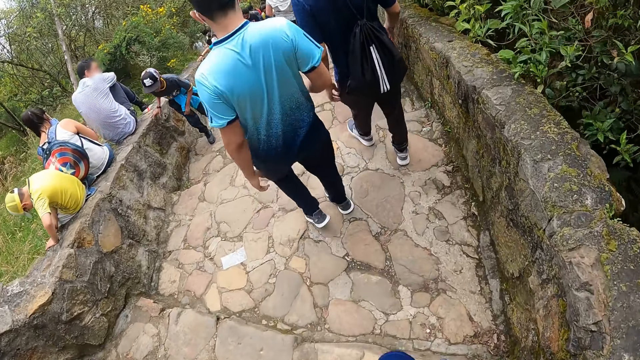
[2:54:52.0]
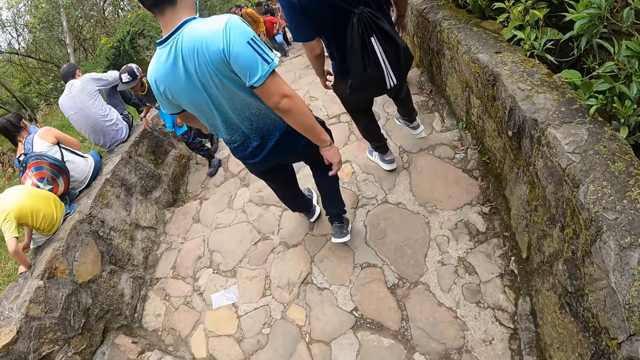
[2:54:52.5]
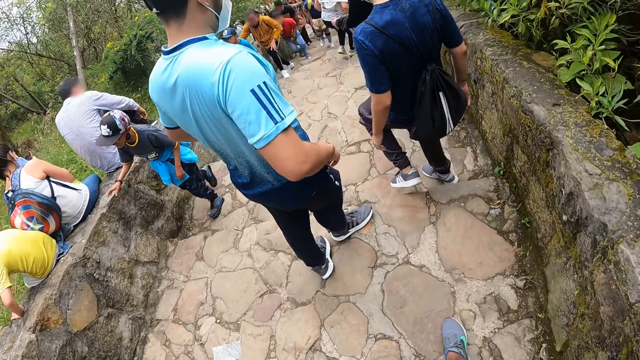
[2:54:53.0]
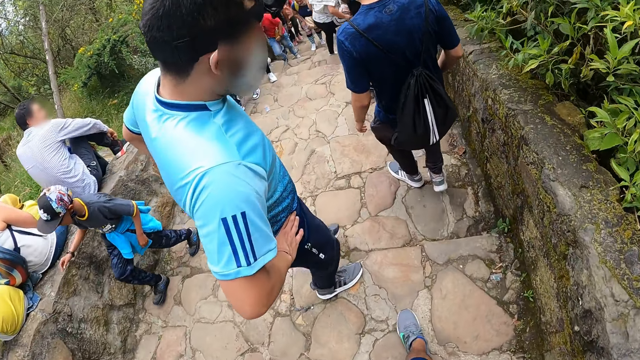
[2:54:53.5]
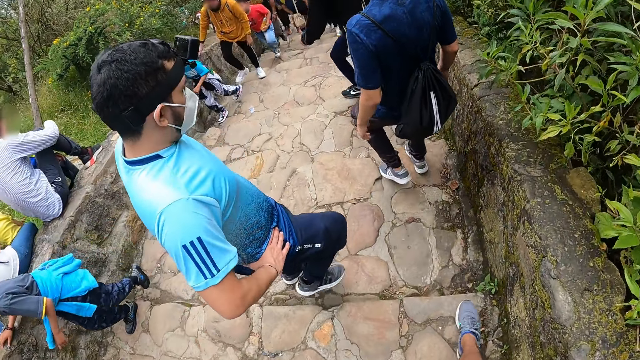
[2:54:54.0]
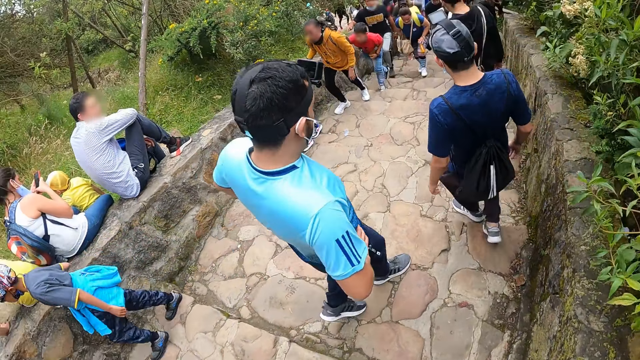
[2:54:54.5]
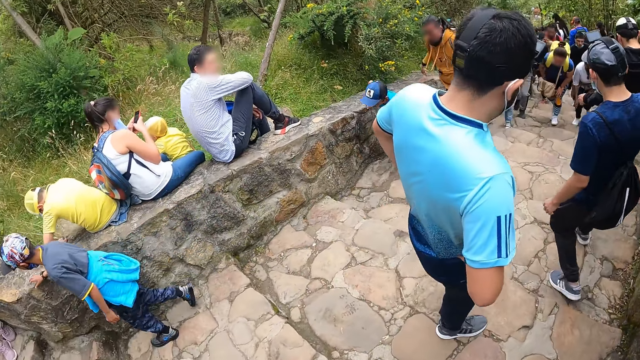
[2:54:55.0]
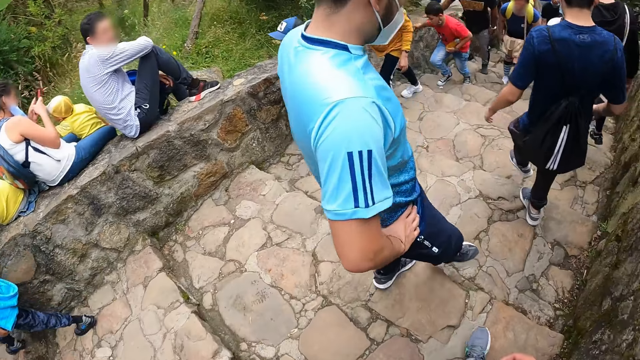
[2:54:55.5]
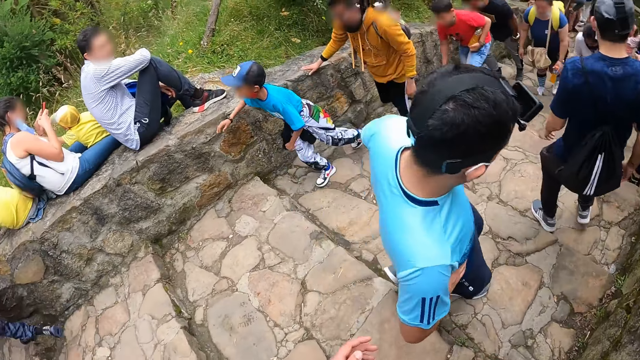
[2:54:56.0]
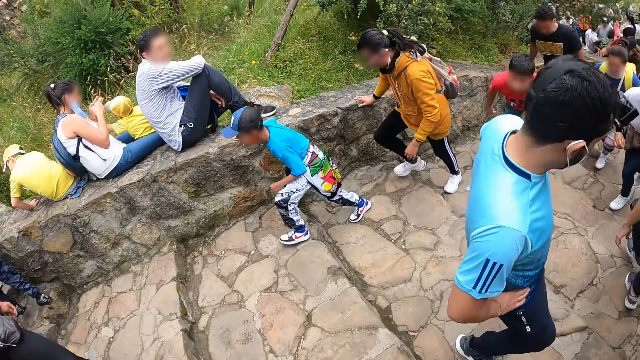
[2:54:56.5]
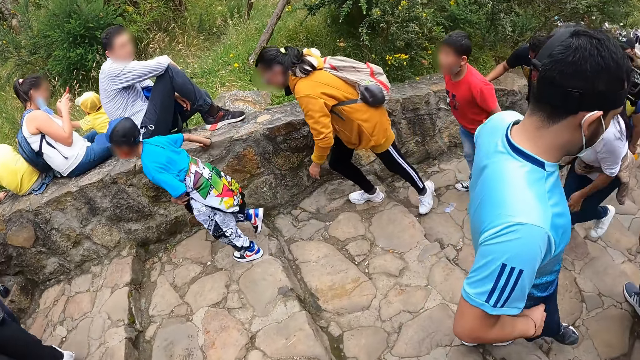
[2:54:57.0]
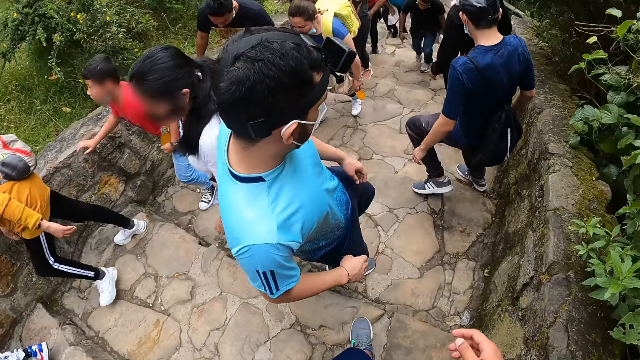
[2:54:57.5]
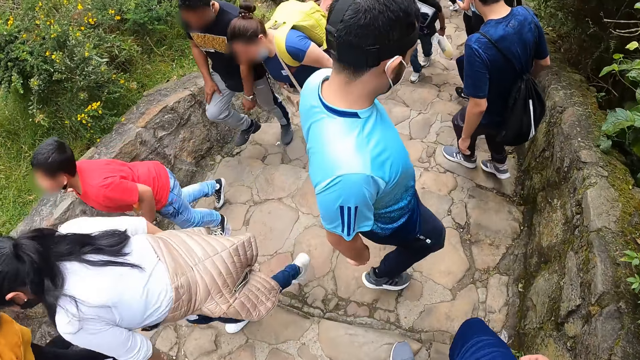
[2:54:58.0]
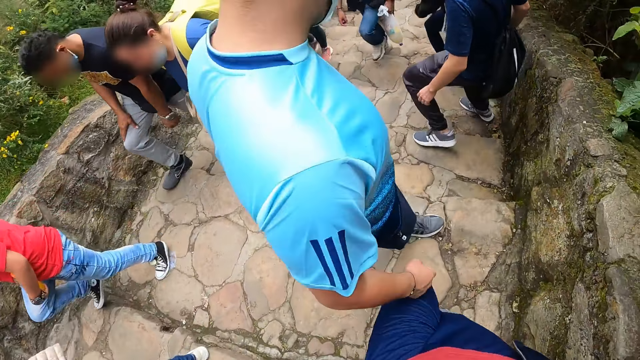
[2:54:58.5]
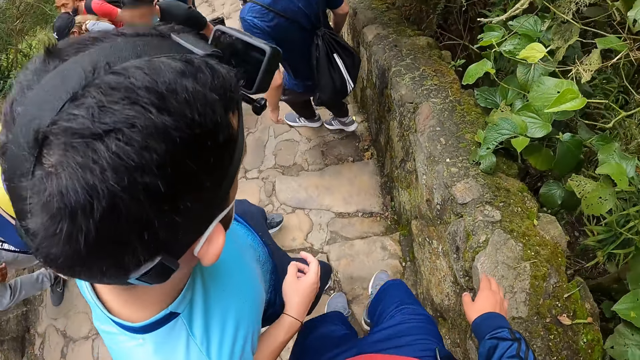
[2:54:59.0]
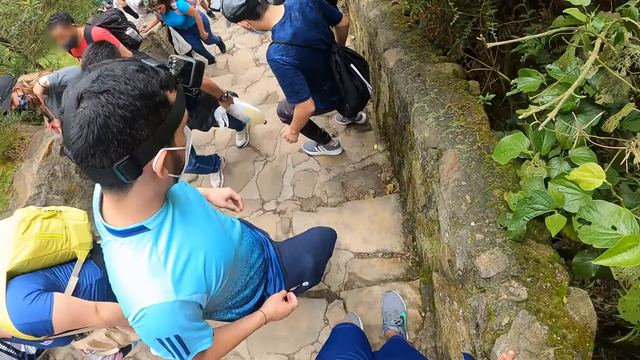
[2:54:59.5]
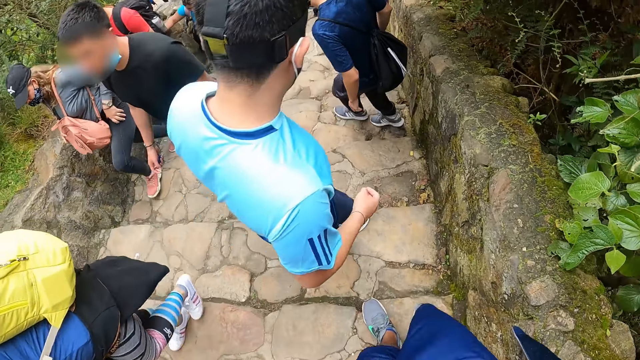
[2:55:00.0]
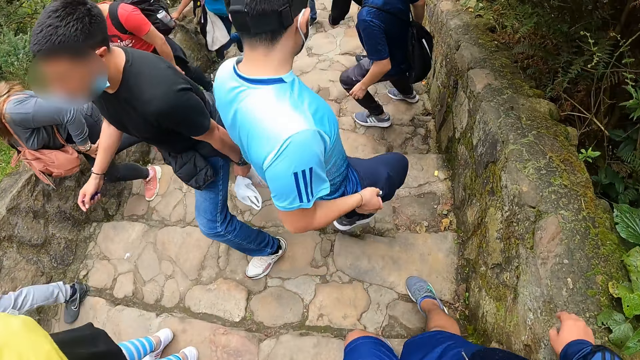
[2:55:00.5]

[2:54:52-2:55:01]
The camera wearer walks down the stairs.

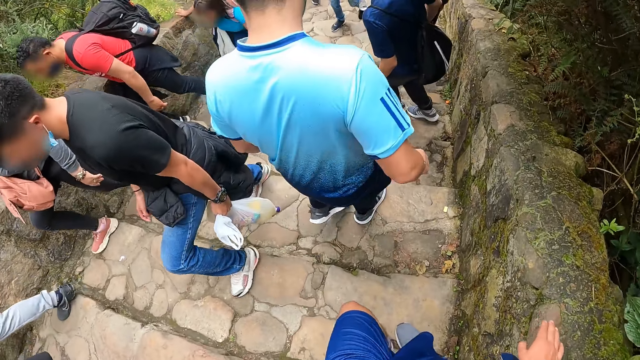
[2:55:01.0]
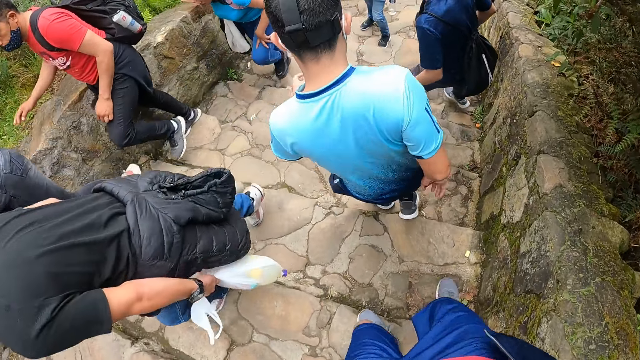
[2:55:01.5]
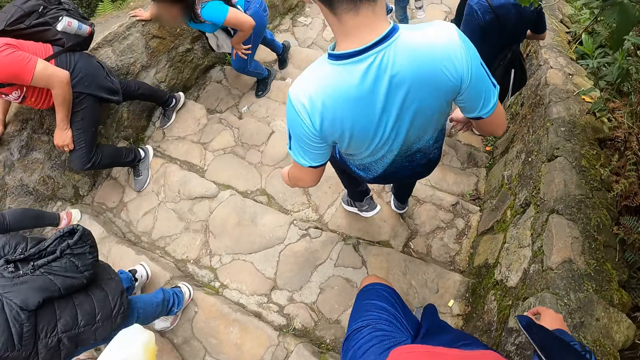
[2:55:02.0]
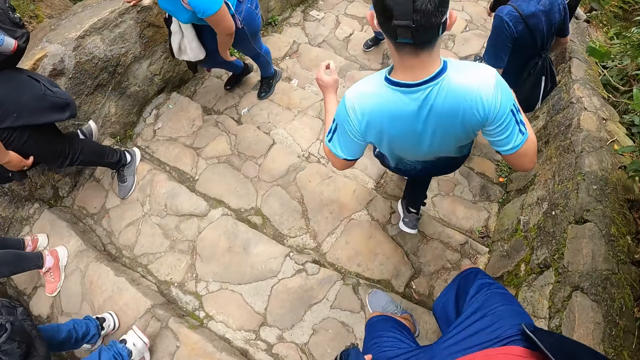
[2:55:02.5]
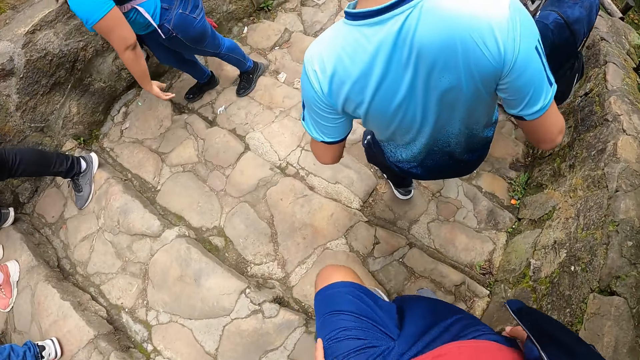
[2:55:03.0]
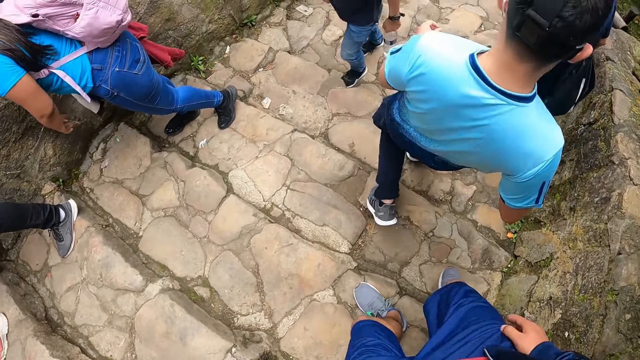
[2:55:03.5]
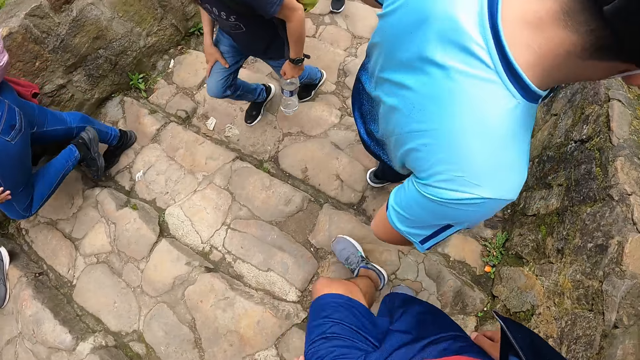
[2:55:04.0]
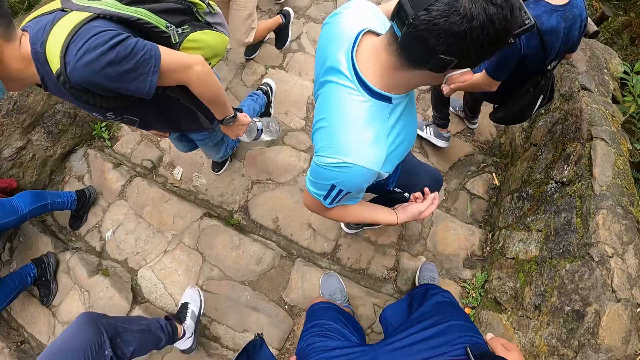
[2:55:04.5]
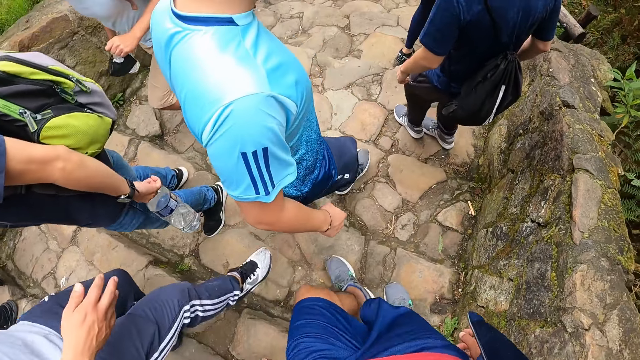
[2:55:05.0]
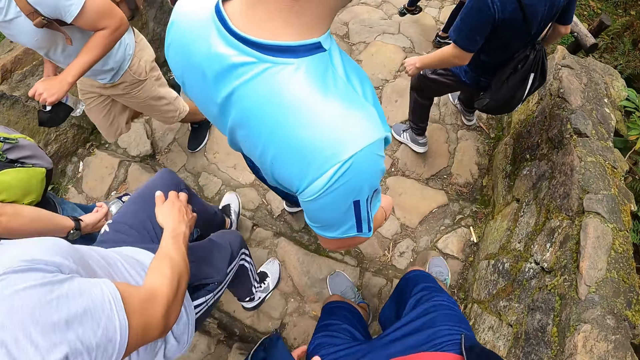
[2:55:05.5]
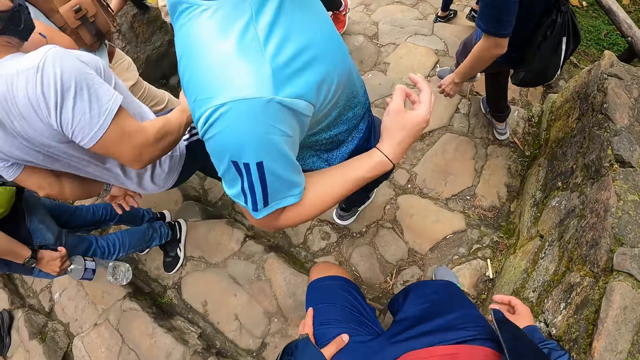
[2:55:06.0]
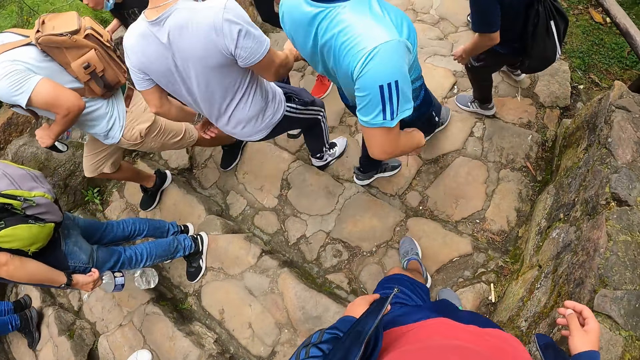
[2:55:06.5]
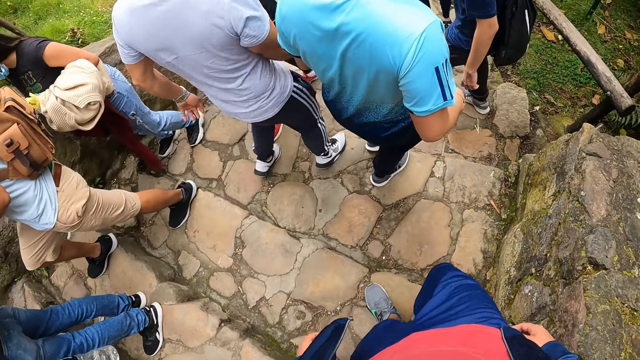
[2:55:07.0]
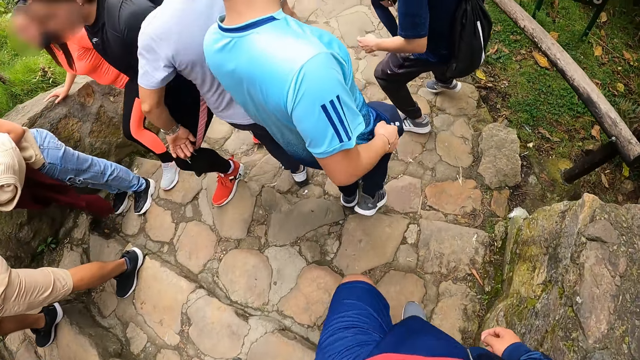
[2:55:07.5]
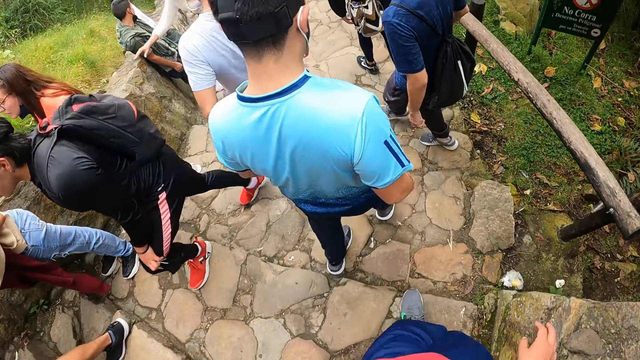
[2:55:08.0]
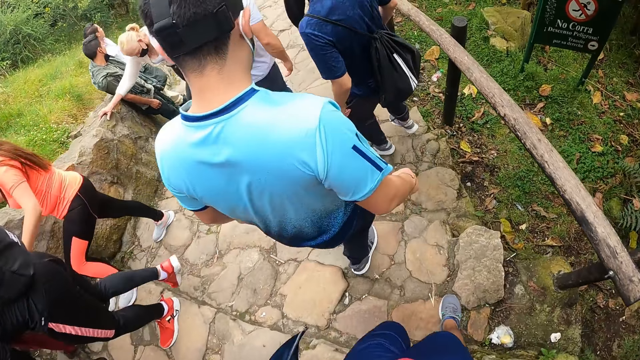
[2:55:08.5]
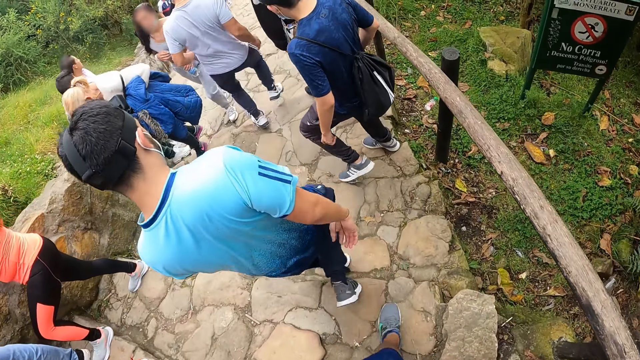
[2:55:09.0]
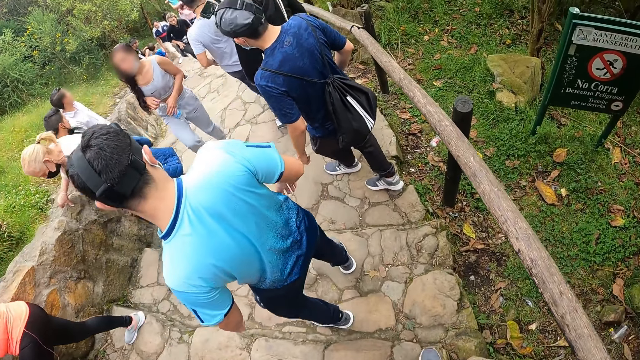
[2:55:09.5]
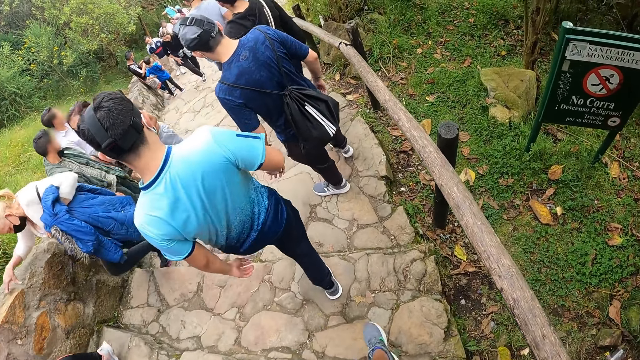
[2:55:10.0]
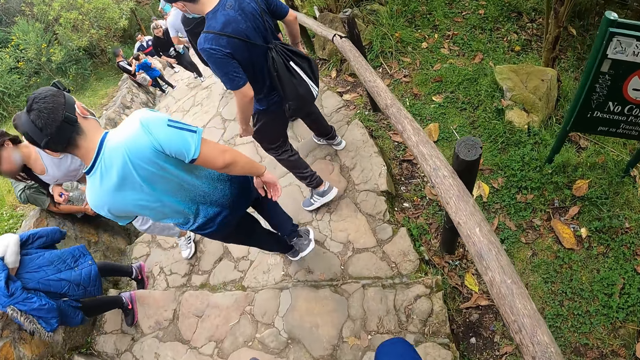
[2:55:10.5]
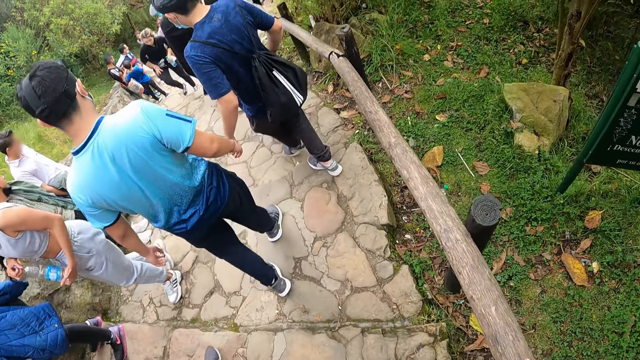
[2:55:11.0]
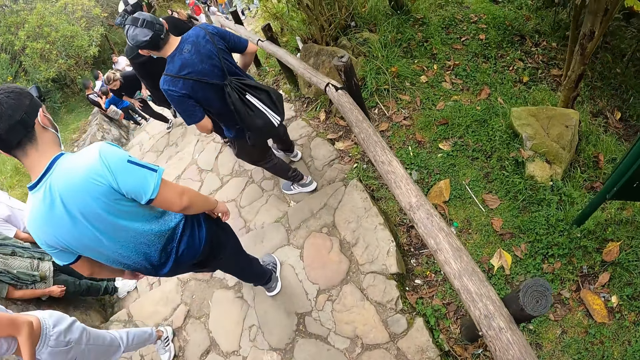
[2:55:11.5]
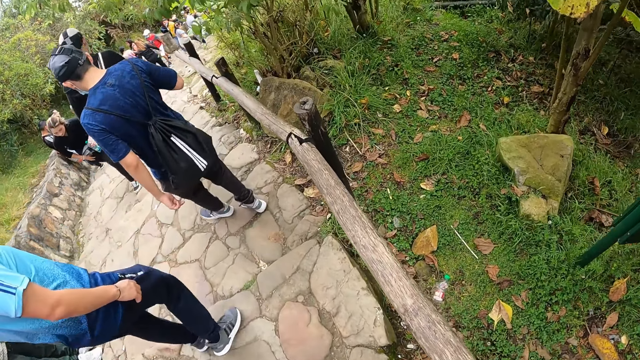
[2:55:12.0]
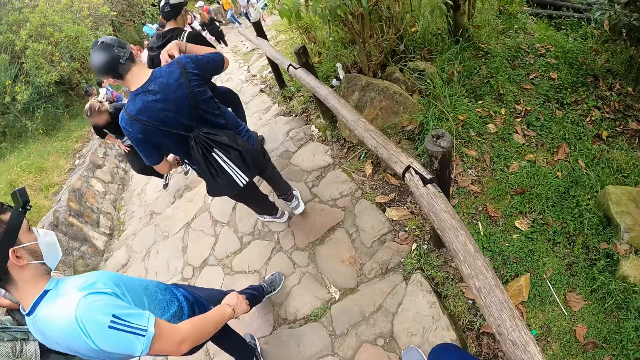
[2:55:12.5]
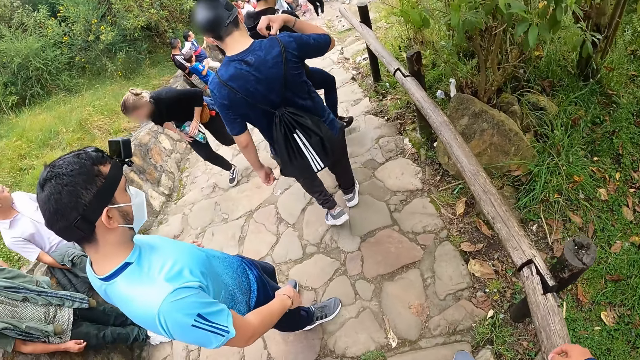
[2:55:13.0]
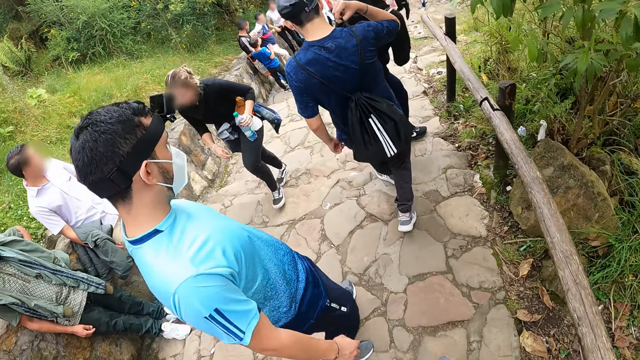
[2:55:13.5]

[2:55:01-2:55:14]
The camera wearer holds his thighs. He walks down the stairs.
